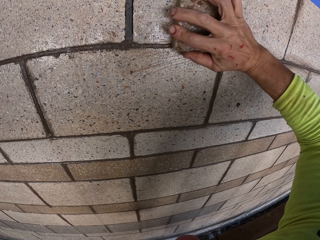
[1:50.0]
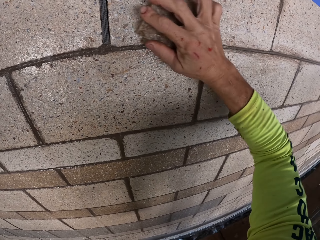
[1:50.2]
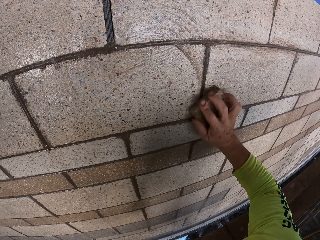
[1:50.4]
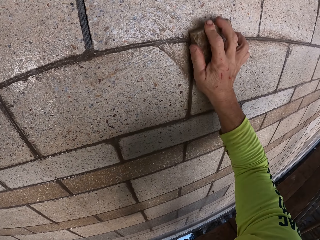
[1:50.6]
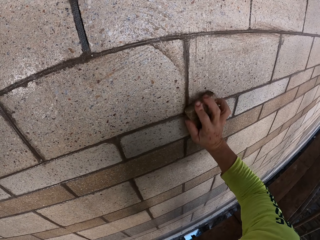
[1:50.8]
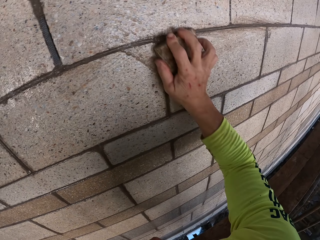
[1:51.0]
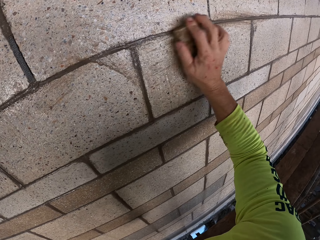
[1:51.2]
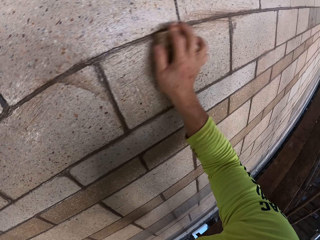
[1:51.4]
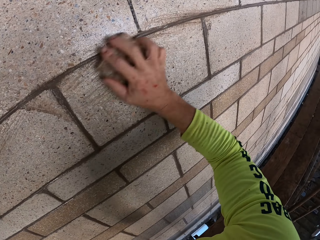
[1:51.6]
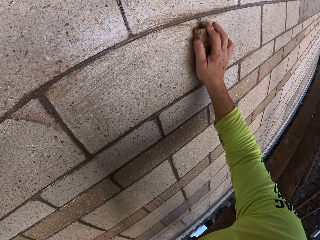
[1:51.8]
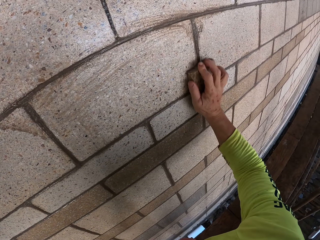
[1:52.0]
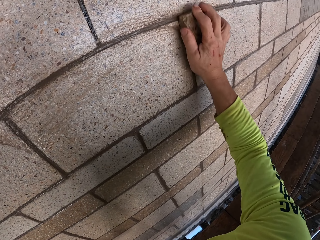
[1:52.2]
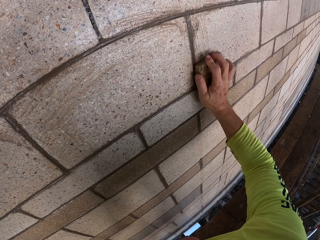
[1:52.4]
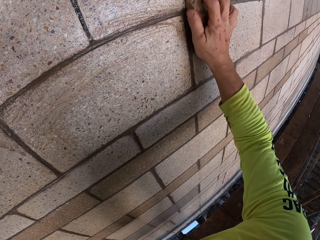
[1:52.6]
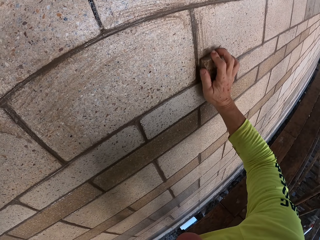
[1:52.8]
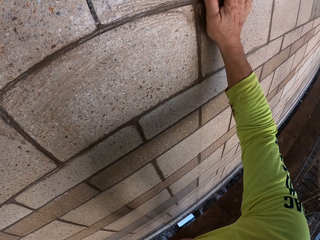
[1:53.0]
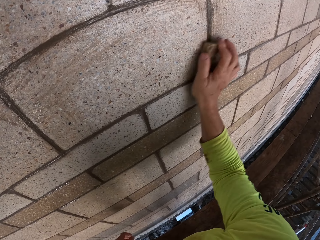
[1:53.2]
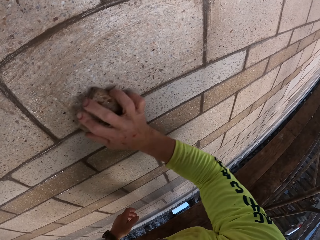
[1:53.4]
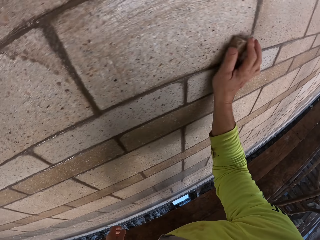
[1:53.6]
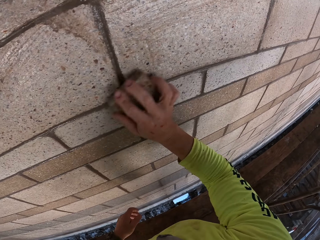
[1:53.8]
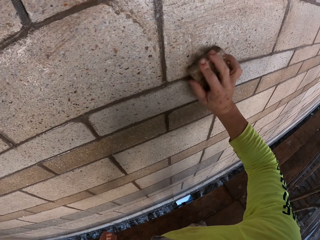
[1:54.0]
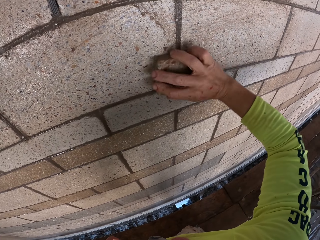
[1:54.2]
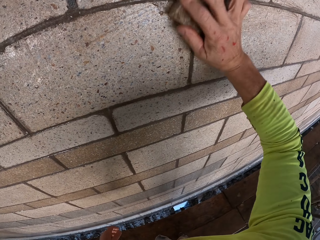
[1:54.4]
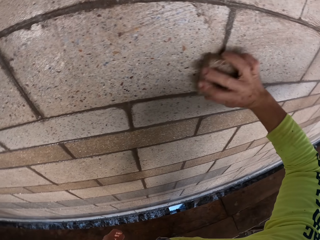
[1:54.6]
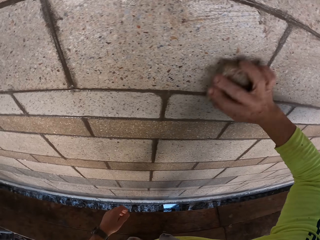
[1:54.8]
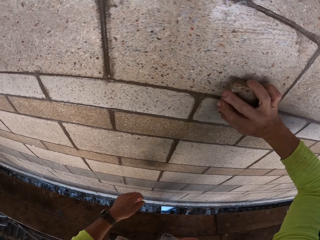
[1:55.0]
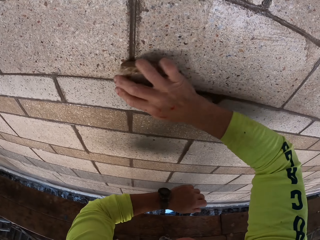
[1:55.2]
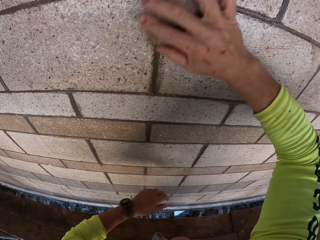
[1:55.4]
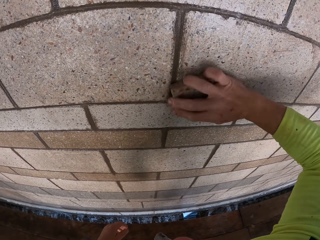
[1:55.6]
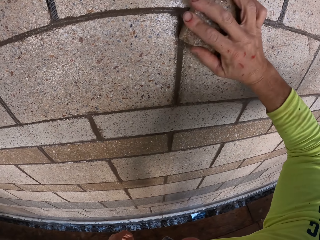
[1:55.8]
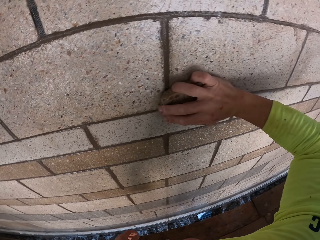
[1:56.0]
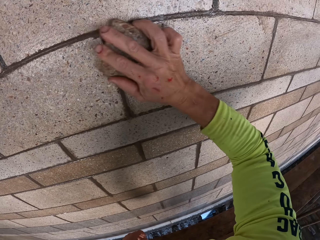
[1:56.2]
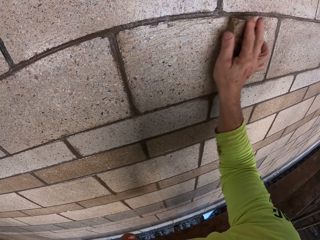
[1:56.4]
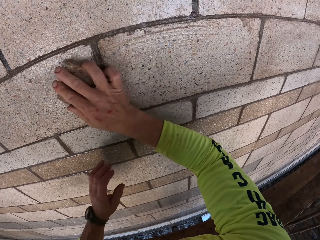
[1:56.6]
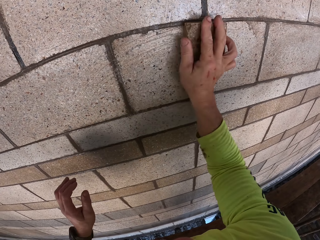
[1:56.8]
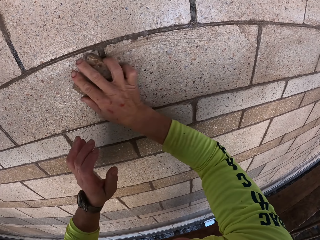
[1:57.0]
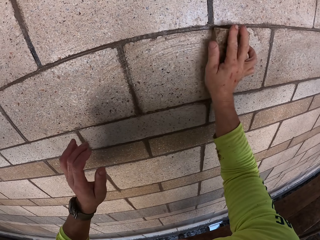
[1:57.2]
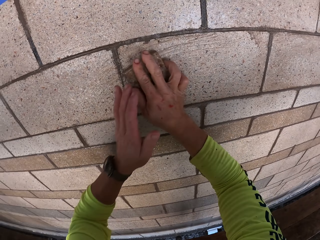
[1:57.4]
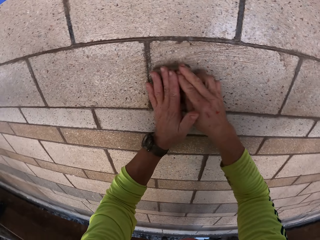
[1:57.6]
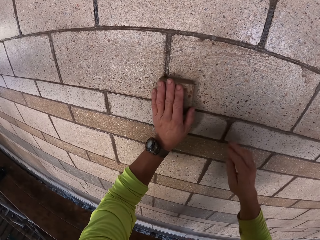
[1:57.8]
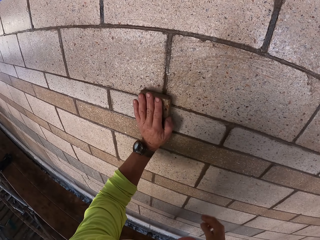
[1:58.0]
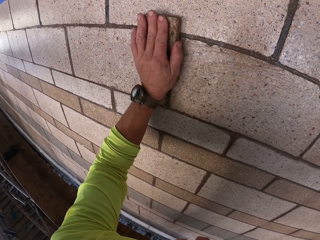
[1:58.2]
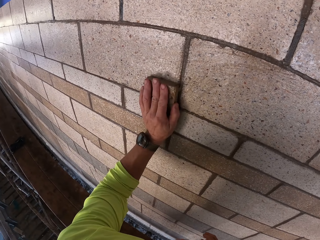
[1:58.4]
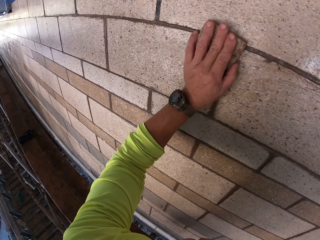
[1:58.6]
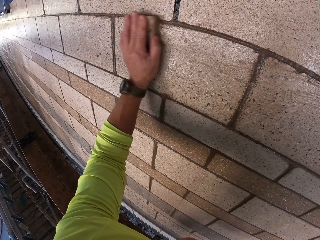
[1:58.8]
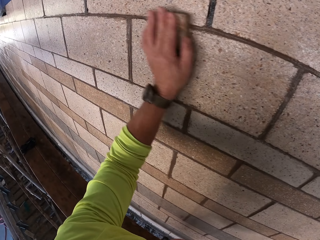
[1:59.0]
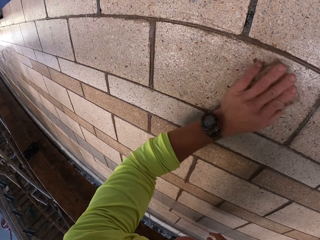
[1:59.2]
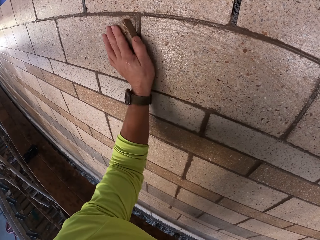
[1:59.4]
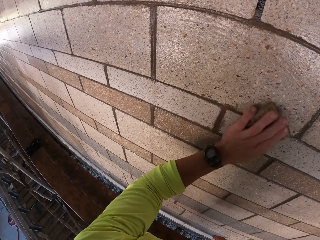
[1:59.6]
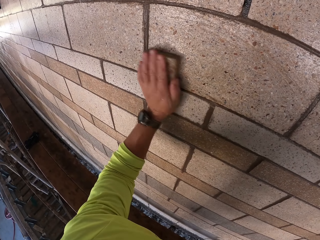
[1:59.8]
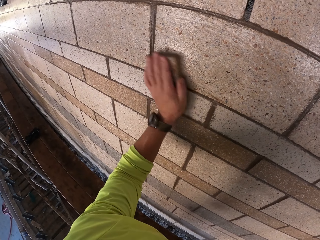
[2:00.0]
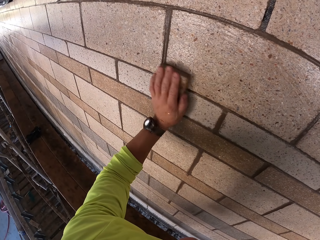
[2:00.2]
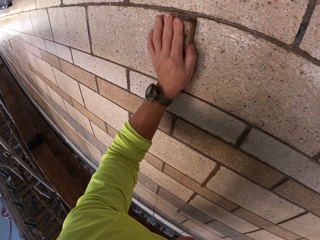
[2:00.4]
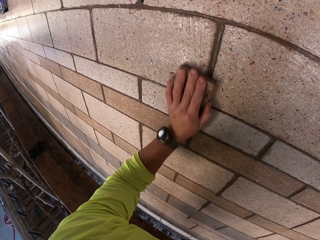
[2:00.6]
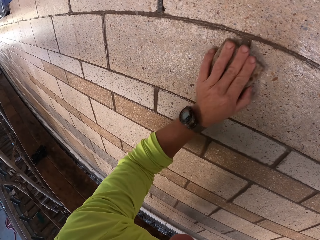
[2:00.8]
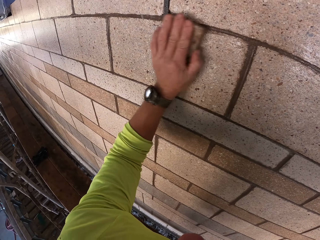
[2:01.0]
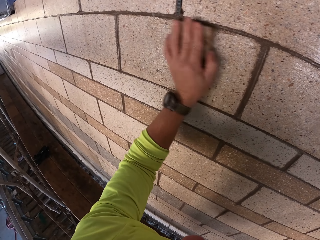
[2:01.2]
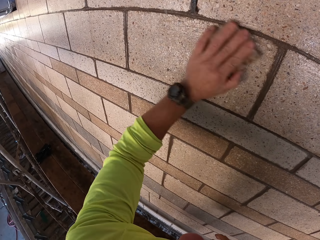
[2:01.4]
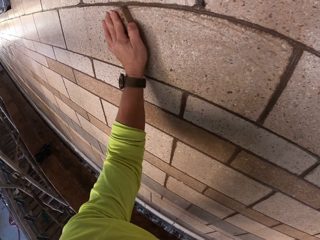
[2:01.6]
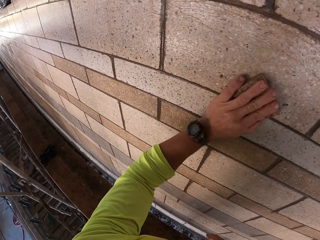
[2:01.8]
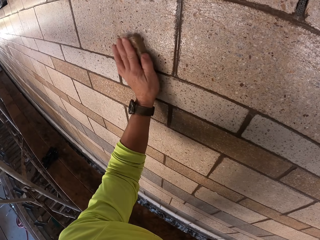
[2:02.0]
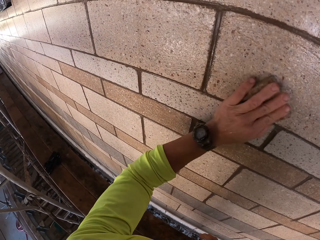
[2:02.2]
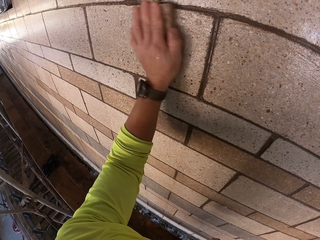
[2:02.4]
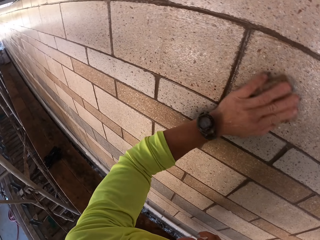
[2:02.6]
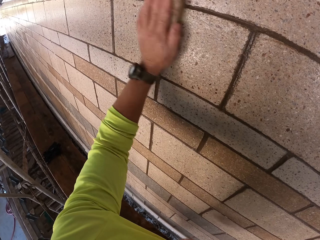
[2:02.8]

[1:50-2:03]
The camera wearer turns to the side. They take a scrubber from the right hand and scrub a wall with the scrubber.

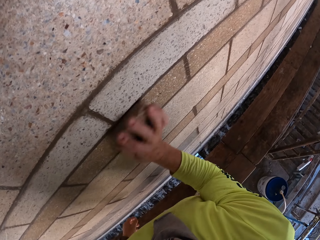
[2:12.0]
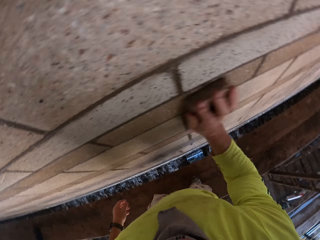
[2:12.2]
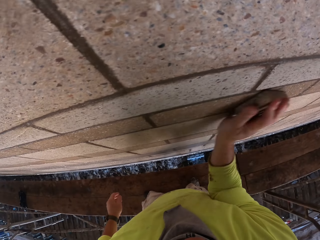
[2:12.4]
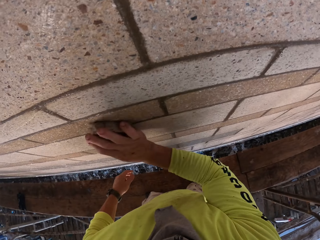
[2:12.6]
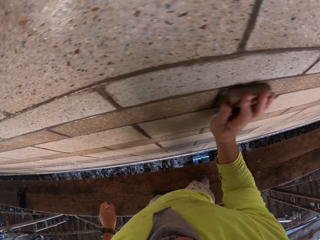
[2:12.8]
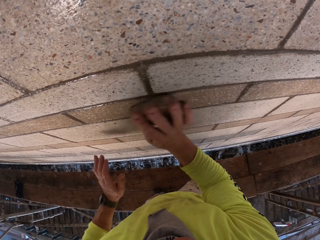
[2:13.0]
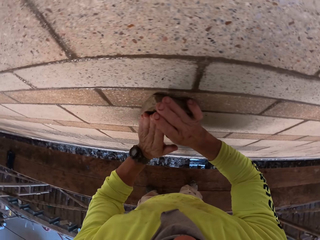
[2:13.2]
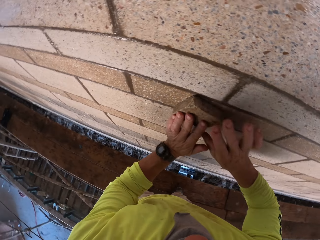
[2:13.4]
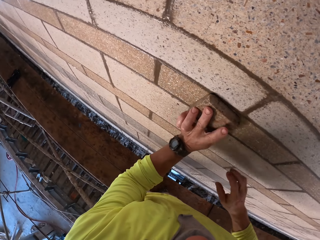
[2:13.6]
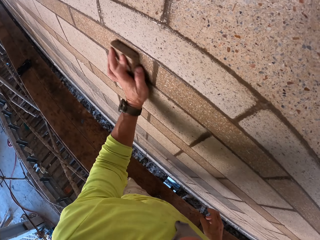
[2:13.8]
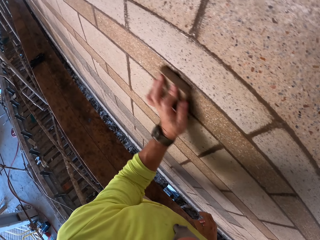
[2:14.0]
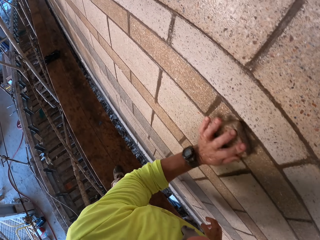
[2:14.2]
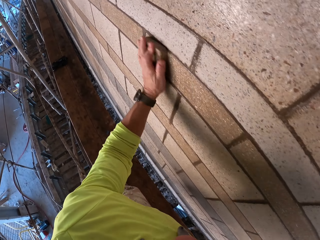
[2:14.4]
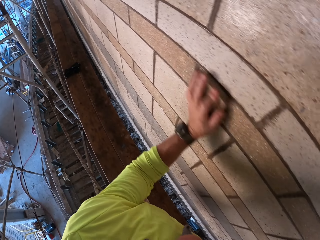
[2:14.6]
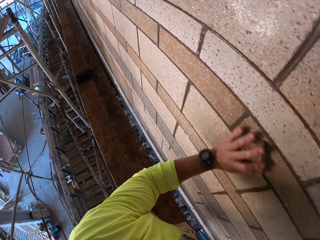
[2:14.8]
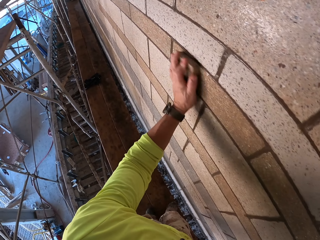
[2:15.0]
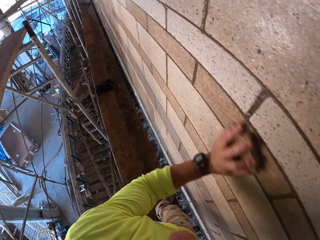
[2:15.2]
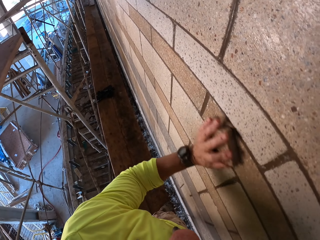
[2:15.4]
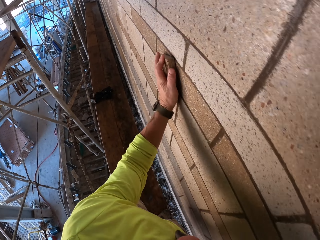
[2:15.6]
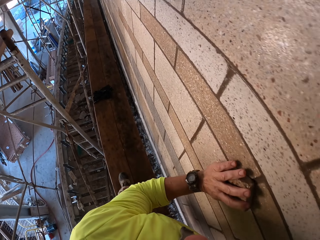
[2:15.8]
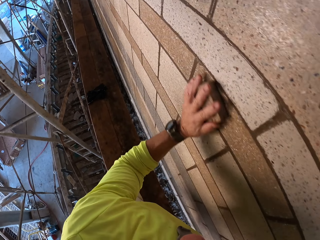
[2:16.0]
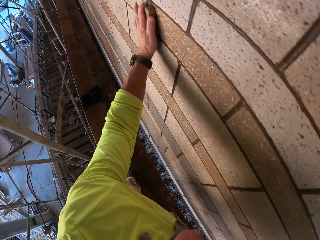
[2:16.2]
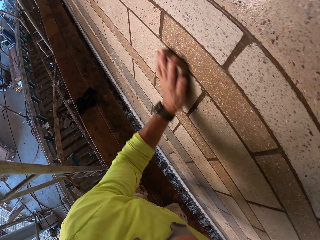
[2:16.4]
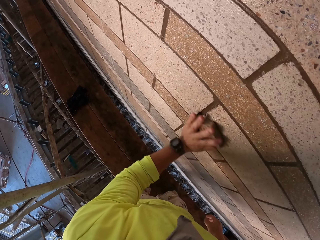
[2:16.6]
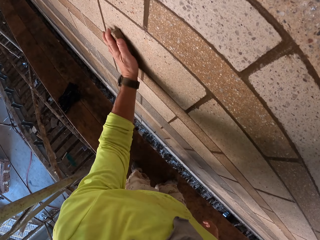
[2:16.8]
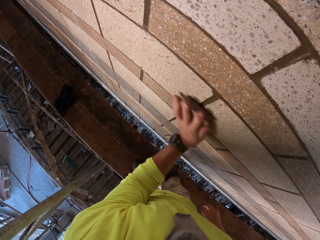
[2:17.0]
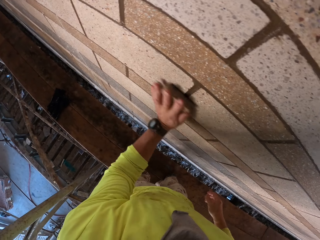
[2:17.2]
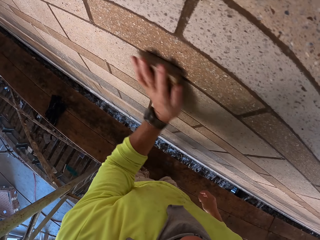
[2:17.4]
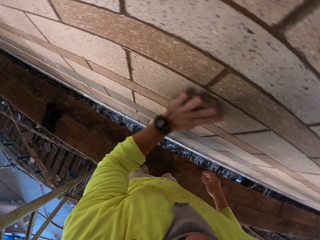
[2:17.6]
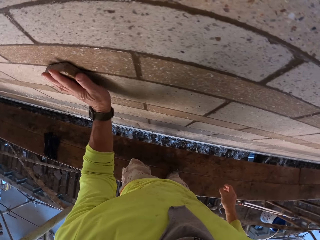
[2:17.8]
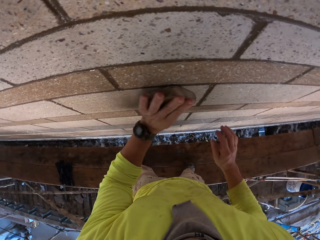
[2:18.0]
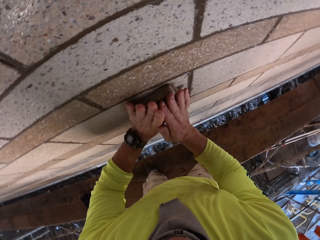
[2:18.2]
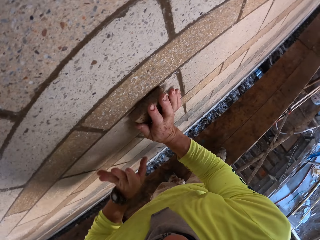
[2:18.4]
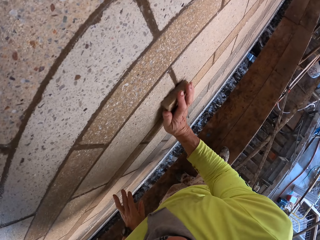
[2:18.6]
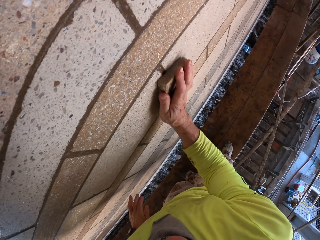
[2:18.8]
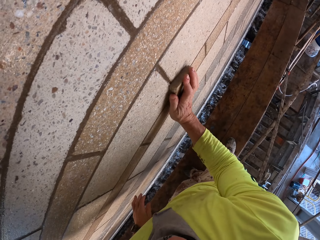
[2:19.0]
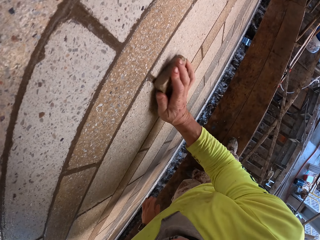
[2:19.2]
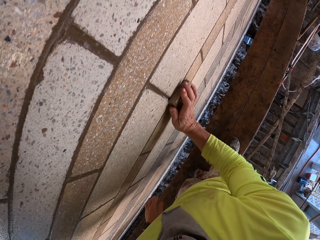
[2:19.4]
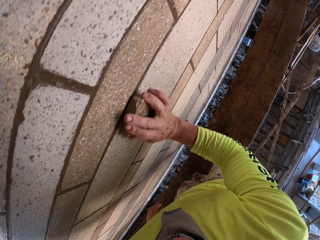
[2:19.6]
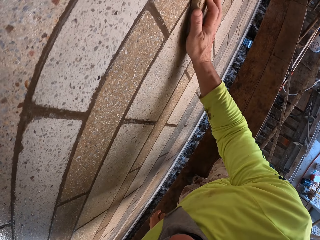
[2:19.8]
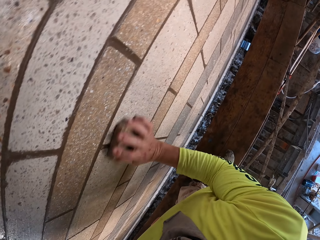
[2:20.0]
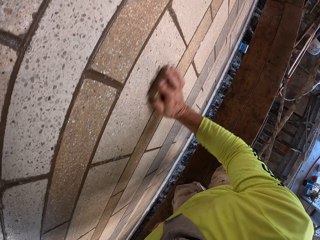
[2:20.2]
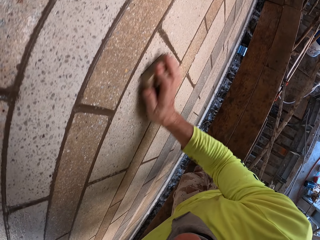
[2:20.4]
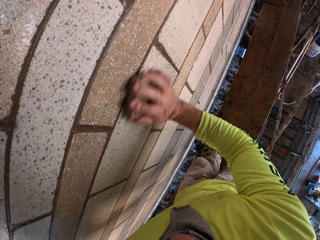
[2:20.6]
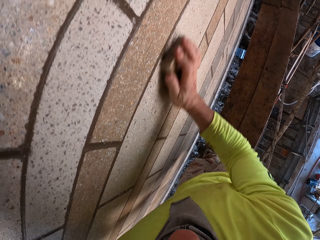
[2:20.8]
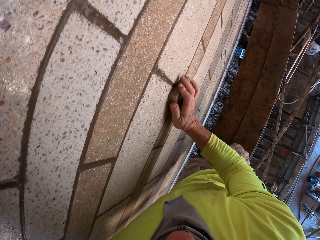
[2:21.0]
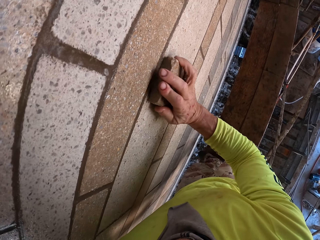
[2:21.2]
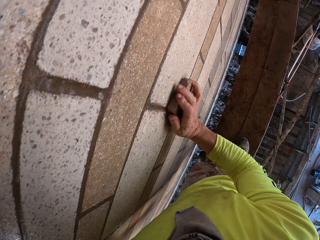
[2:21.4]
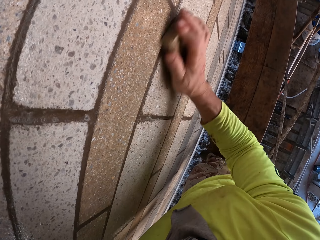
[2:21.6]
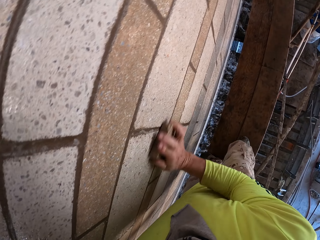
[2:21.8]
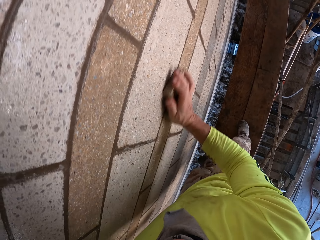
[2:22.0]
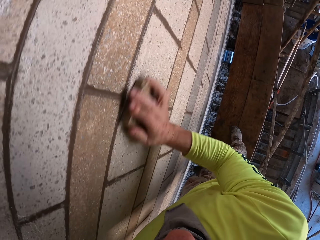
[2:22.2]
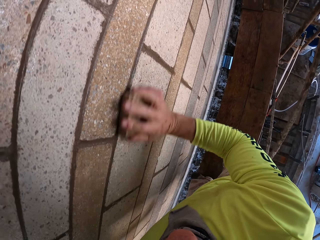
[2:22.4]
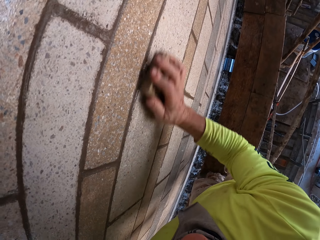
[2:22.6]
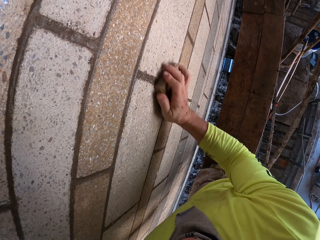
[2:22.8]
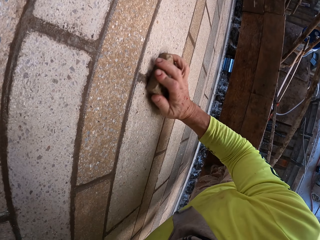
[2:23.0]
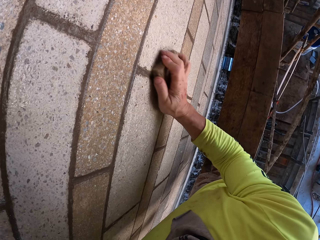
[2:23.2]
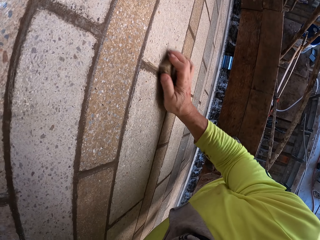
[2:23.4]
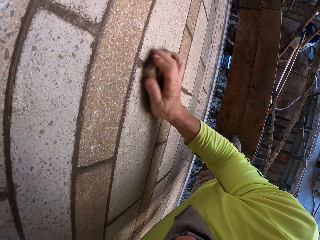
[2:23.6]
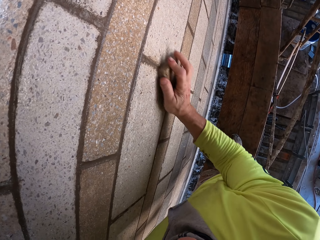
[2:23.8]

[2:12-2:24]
The camera wearer turns to the side. They scrub a wall with a scrubber with the left hand. They take the scrubber from the left hand and scrub the wall with the scrubber.
